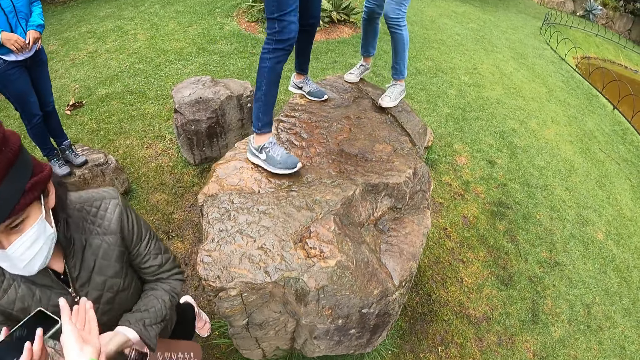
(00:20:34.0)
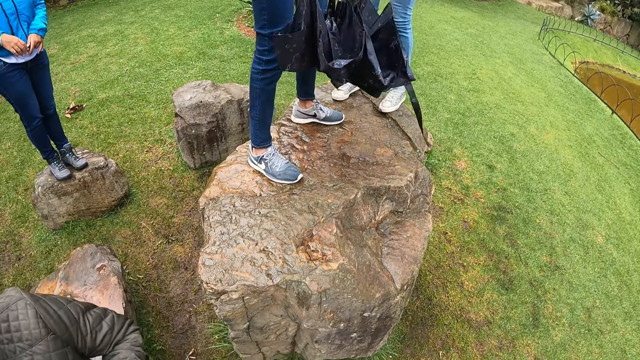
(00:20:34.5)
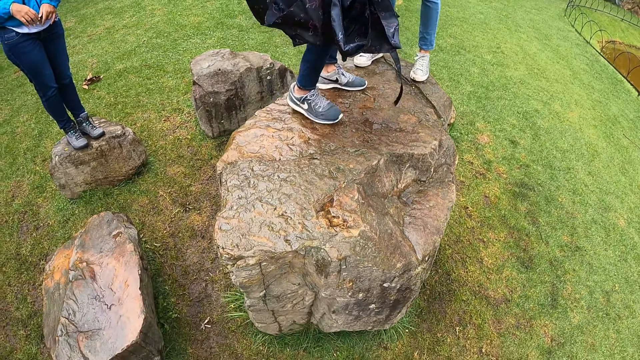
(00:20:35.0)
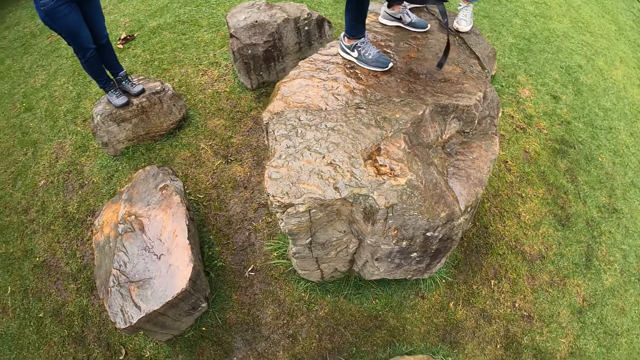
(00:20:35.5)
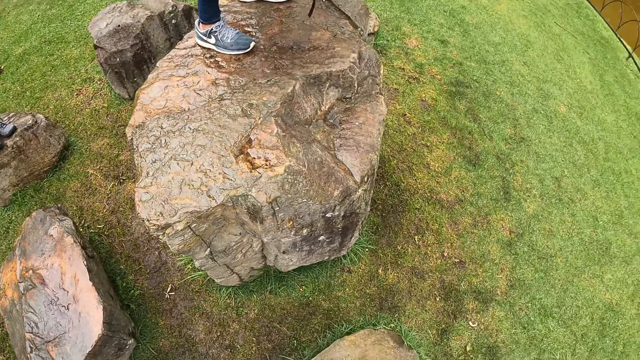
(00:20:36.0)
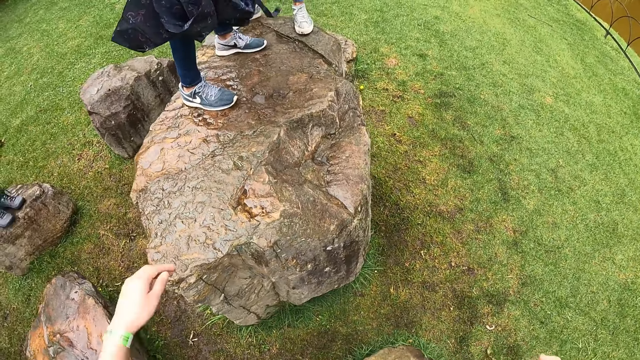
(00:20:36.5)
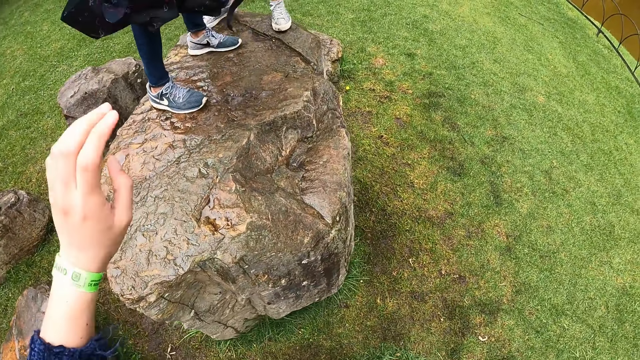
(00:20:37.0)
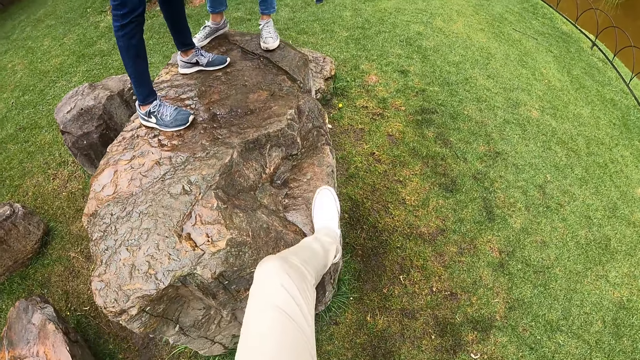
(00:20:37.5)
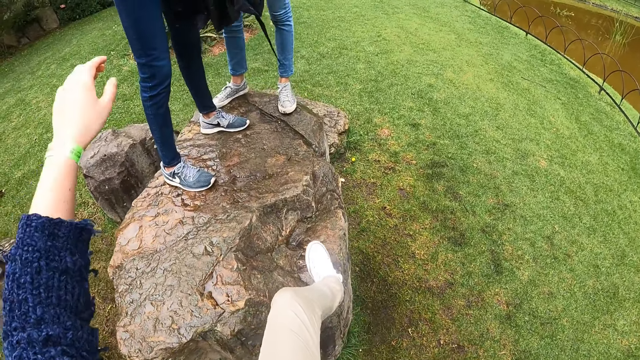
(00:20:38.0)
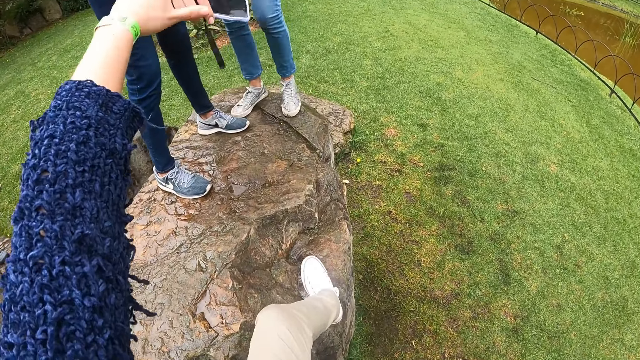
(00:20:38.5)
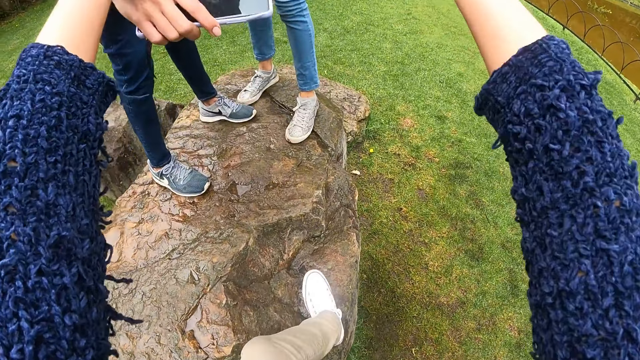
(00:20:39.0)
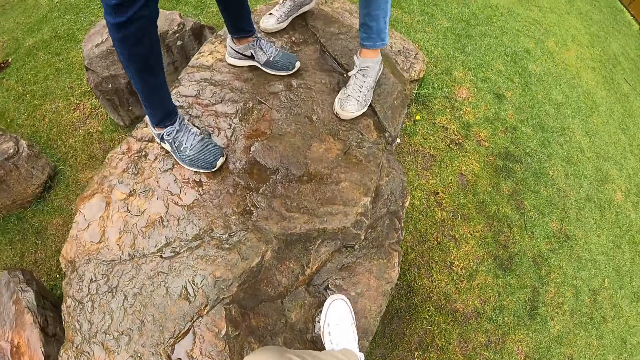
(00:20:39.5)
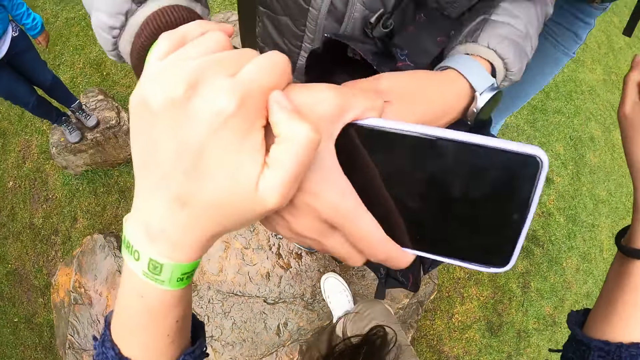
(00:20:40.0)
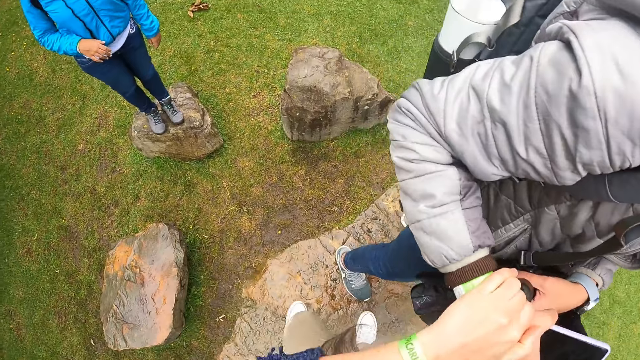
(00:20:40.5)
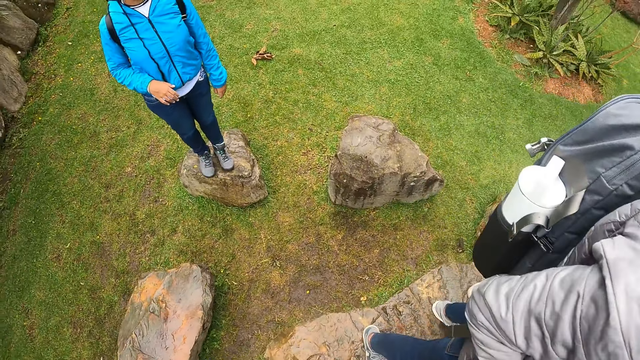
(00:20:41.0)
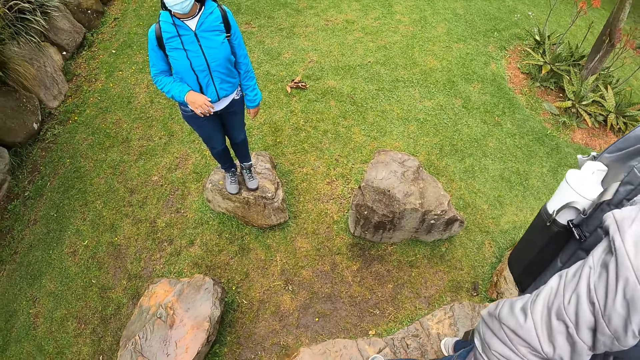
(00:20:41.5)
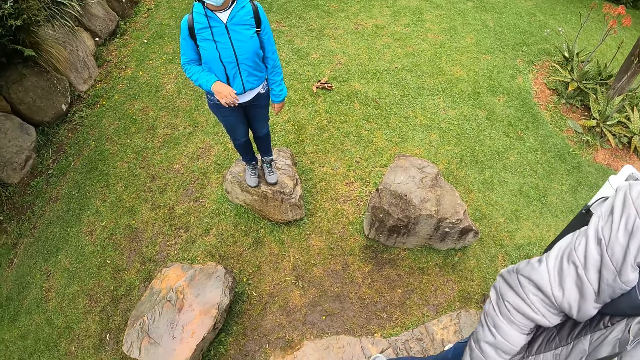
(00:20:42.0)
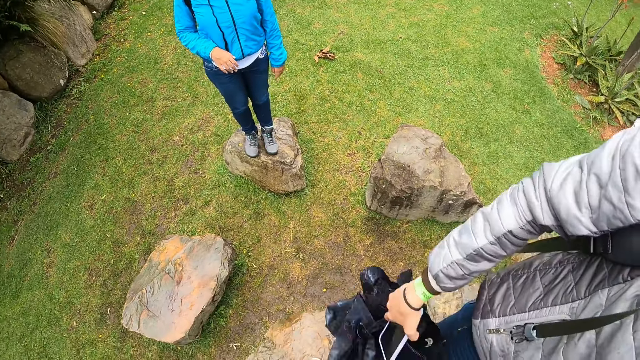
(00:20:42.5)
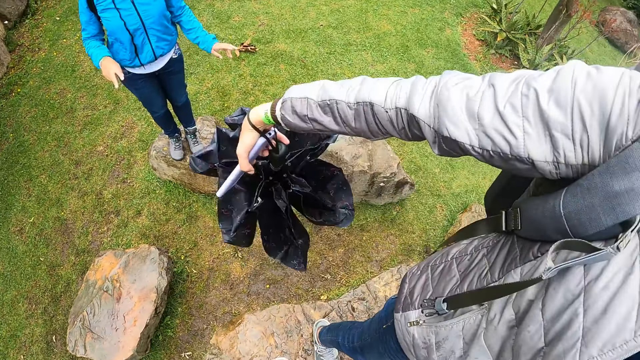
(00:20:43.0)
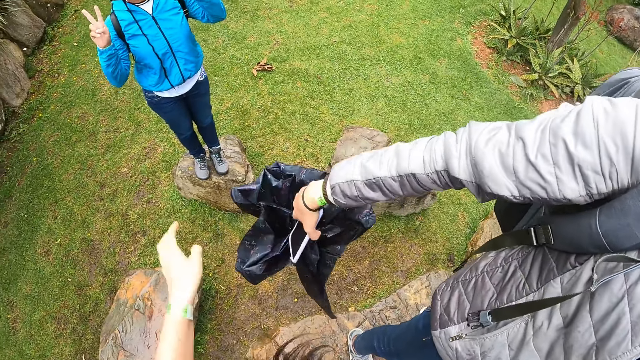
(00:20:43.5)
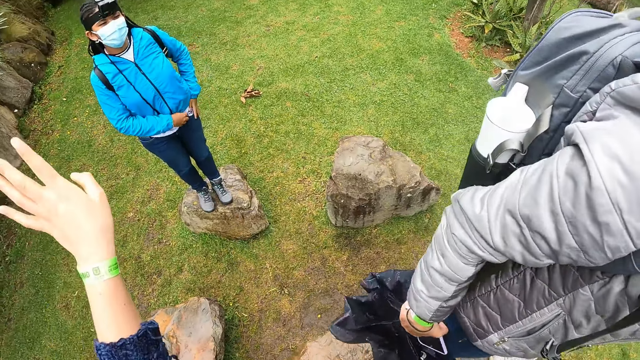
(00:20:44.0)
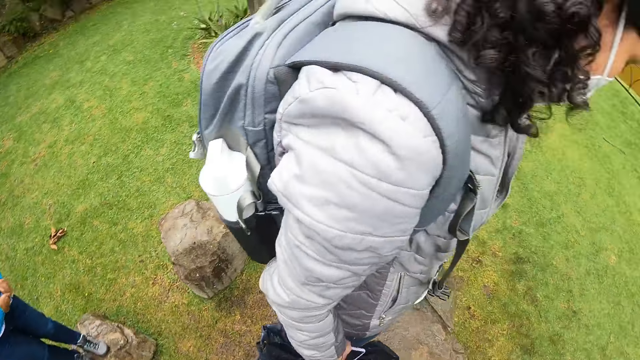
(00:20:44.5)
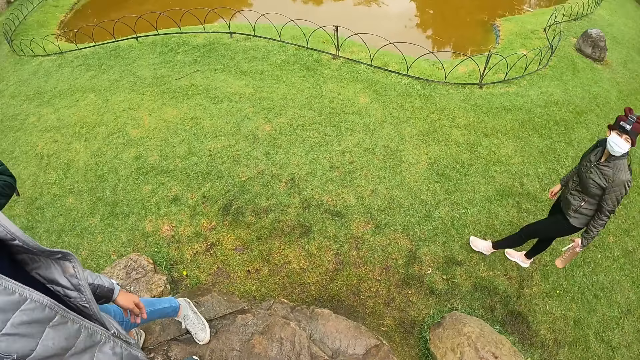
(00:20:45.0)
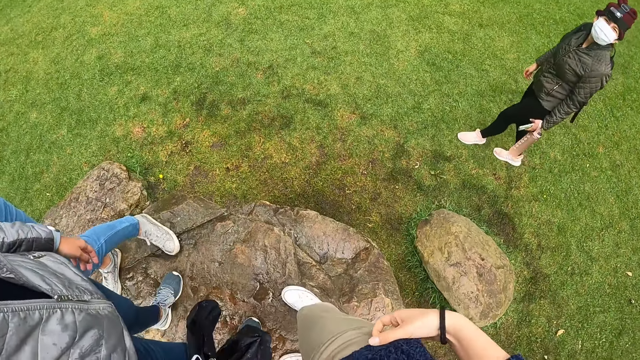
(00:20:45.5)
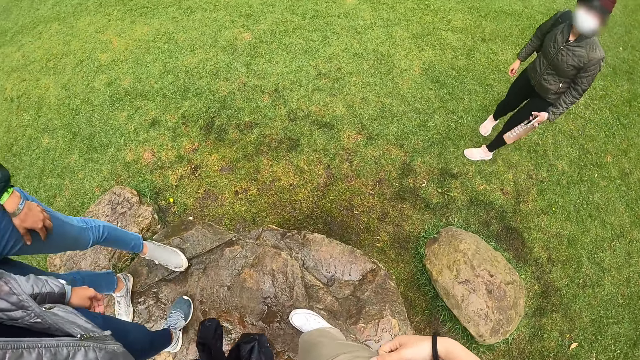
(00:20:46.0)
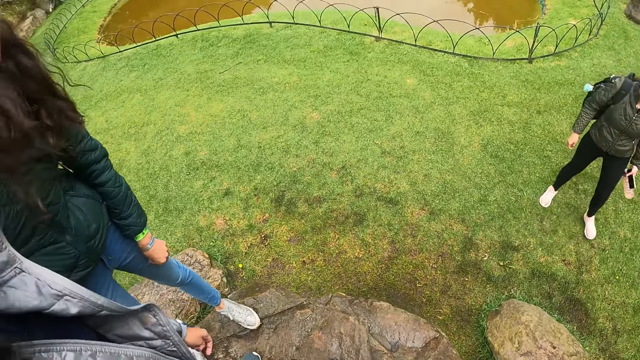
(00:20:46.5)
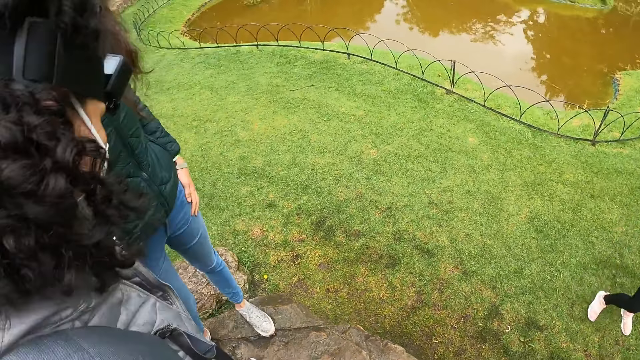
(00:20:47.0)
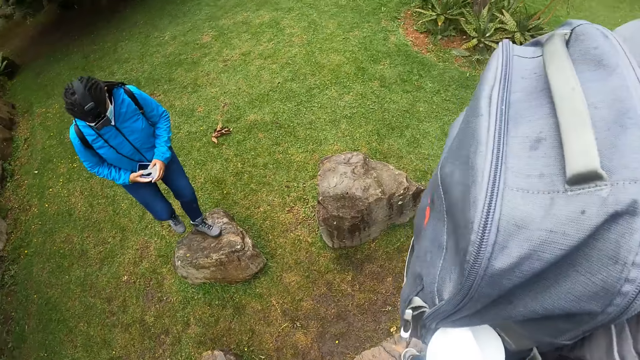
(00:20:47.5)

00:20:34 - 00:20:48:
The camera wearer raises her left hand. She climbs on a piece of rock. She holds the woman with her left hand. She touches the woman. She raises her left hand. She looks around.

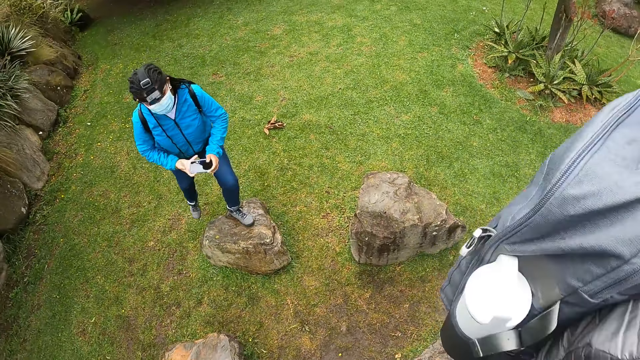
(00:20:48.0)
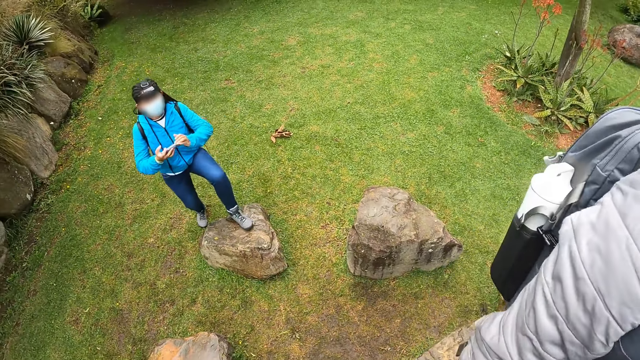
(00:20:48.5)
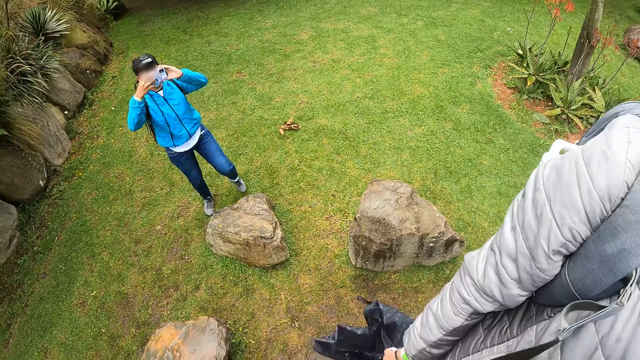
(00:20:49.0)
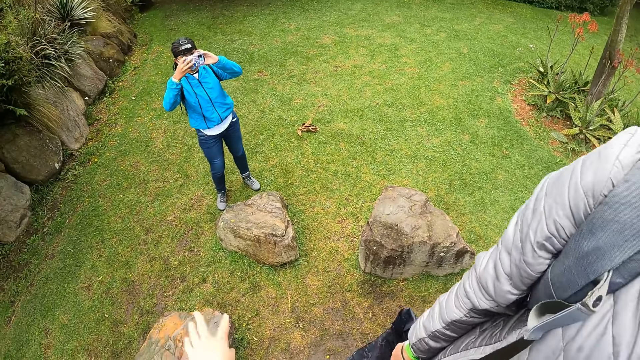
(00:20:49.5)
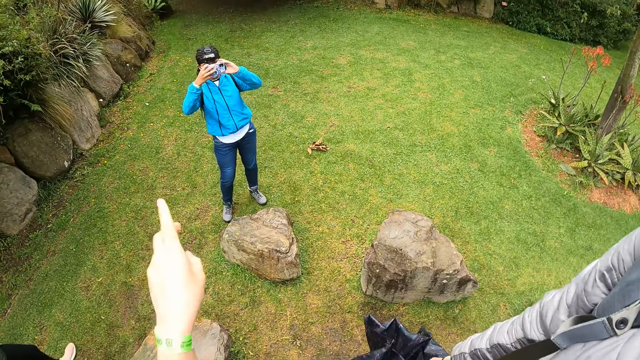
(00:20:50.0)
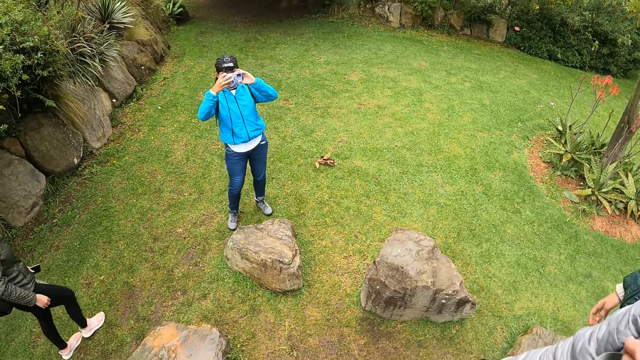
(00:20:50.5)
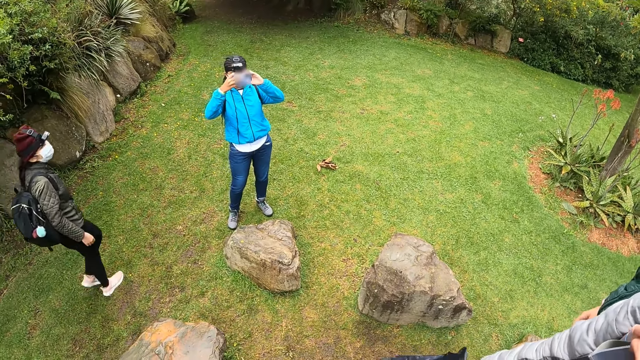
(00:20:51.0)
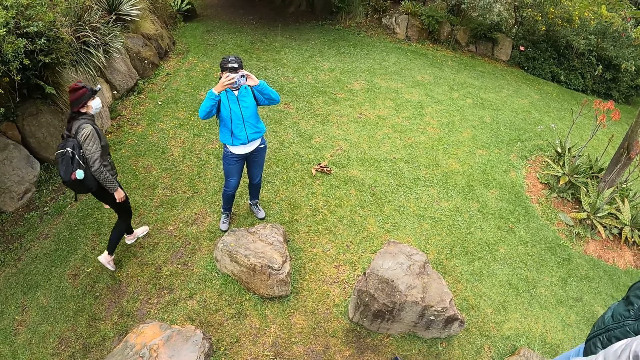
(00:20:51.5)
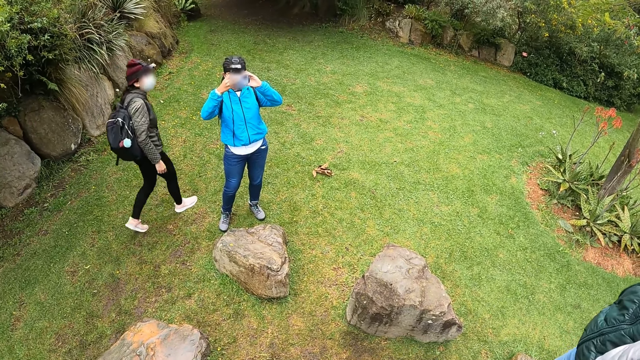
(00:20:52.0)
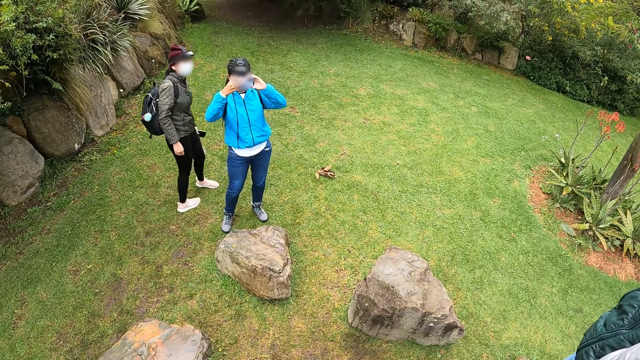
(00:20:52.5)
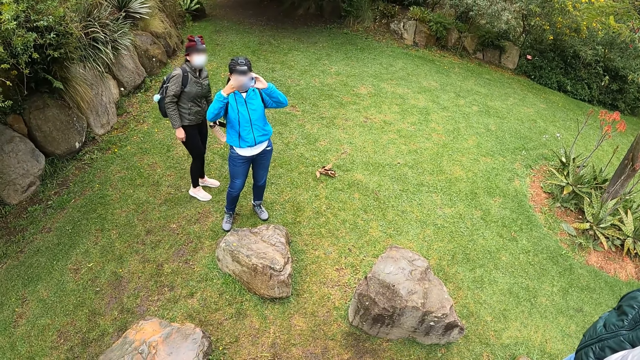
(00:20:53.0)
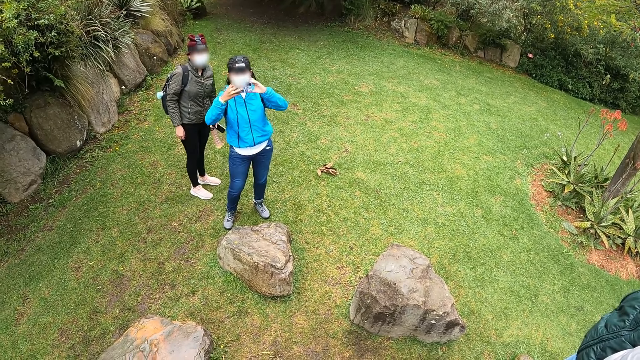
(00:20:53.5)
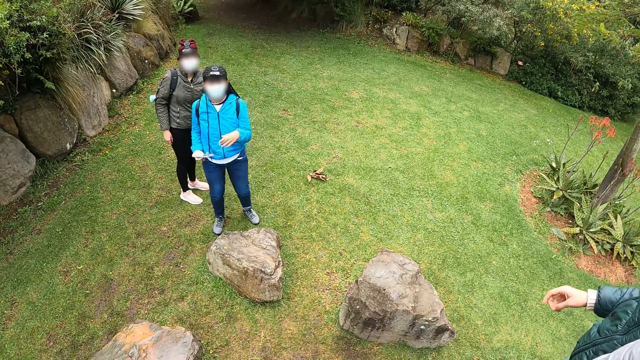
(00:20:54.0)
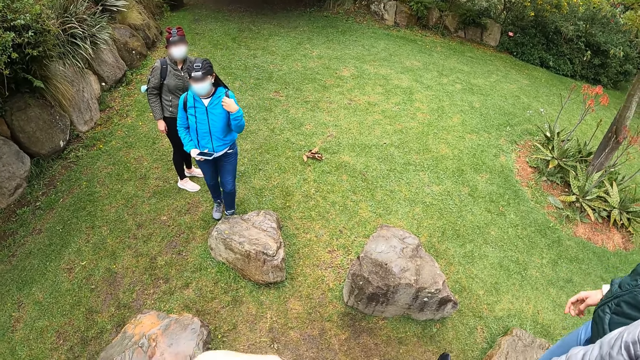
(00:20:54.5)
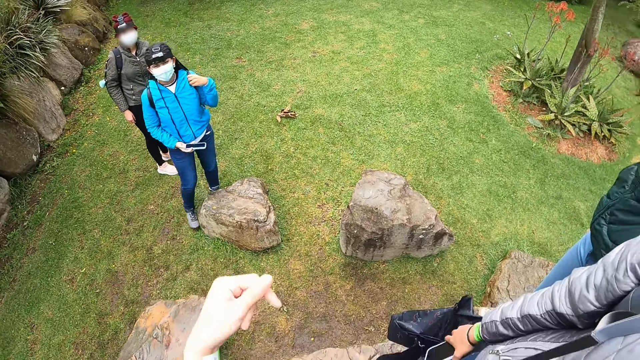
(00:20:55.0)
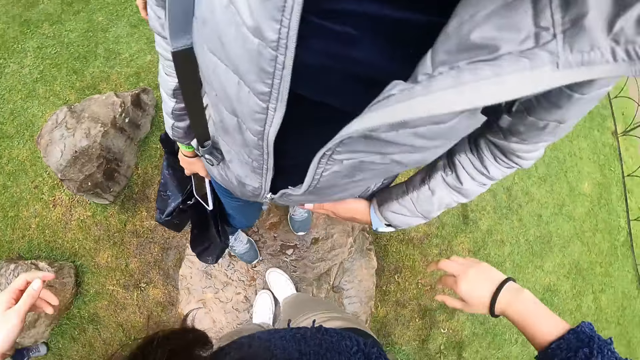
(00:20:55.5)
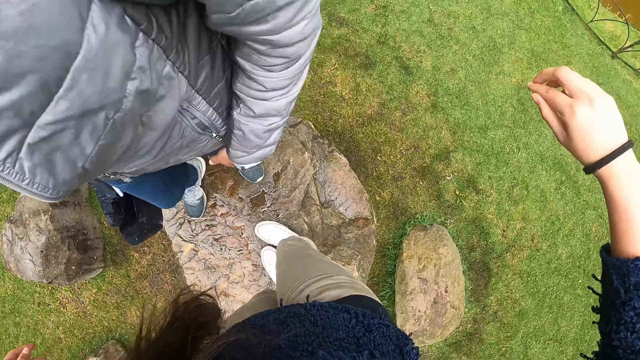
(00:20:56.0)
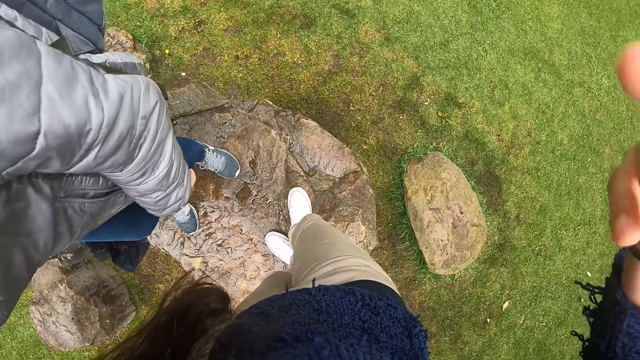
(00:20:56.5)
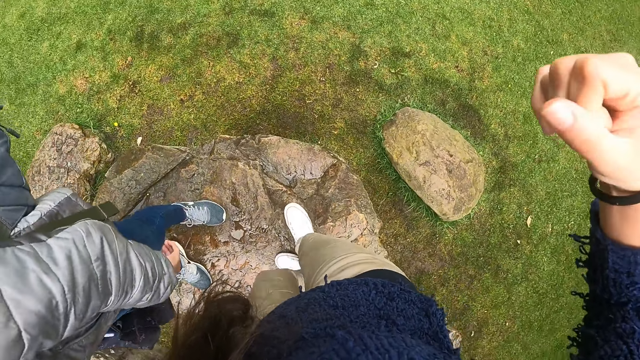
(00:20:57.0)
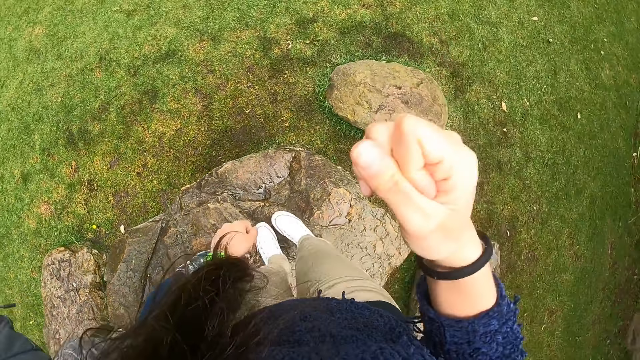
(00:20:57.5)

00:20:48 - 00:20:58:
The camera wearer interacts with the woman. She raises her left hand. She moves the hand. She turns on the rock.
